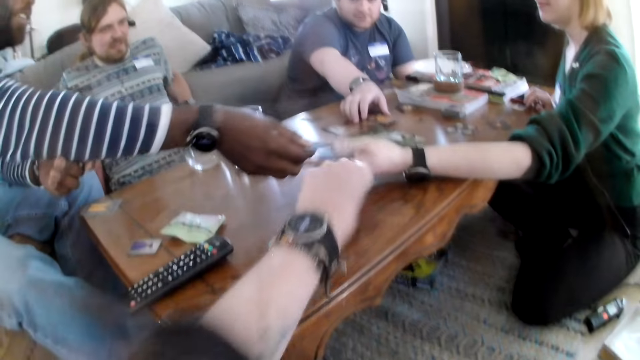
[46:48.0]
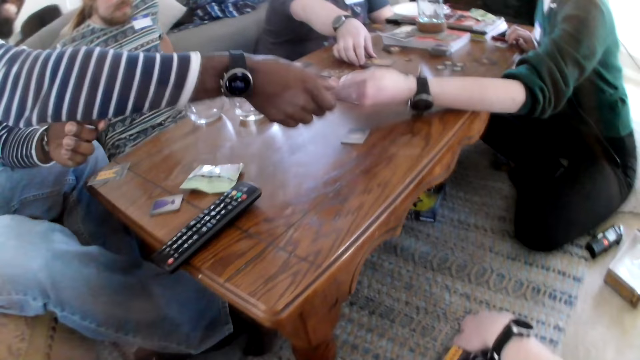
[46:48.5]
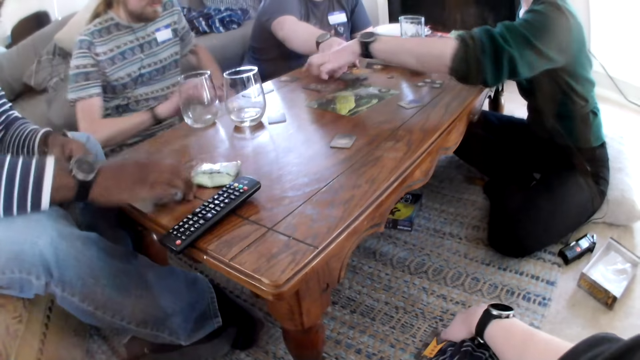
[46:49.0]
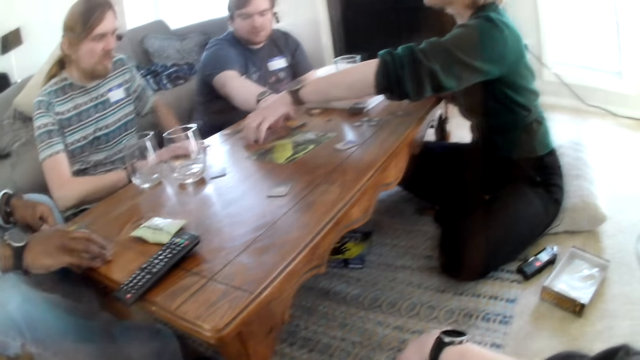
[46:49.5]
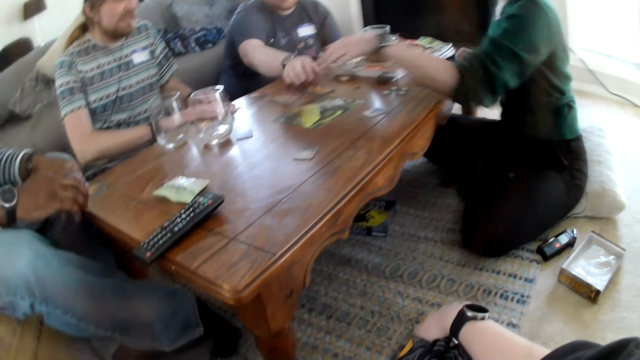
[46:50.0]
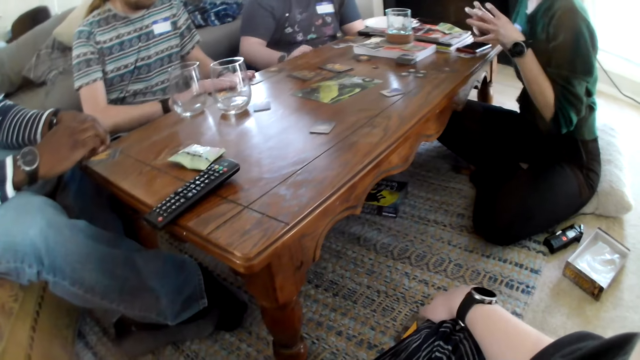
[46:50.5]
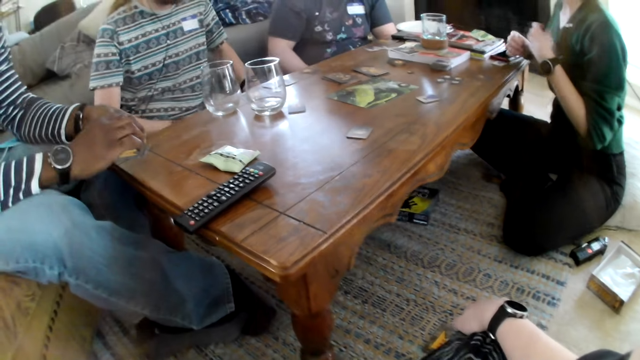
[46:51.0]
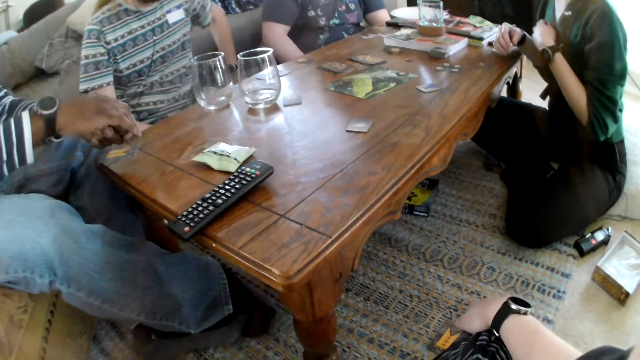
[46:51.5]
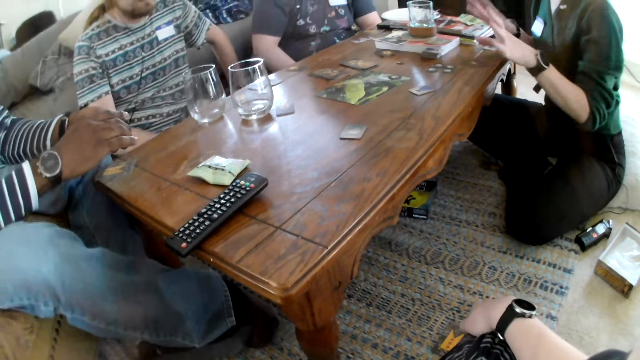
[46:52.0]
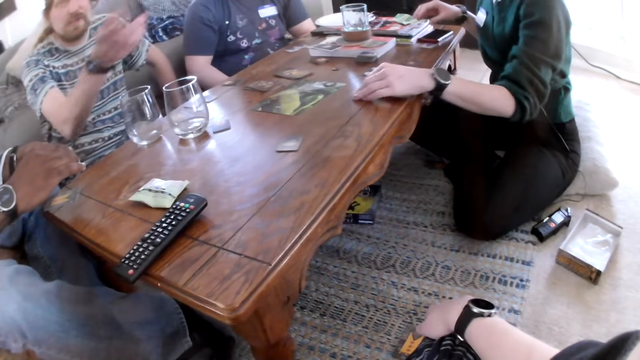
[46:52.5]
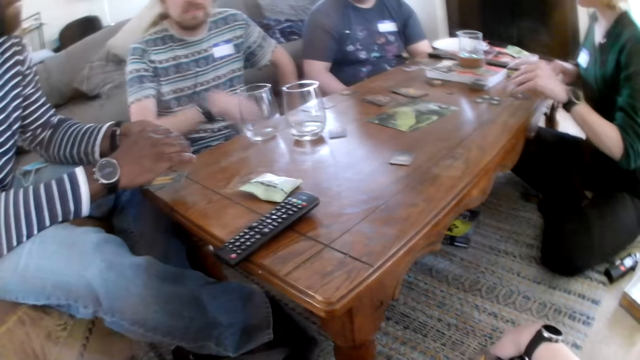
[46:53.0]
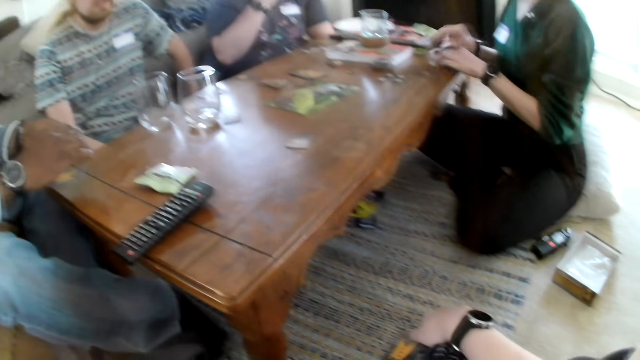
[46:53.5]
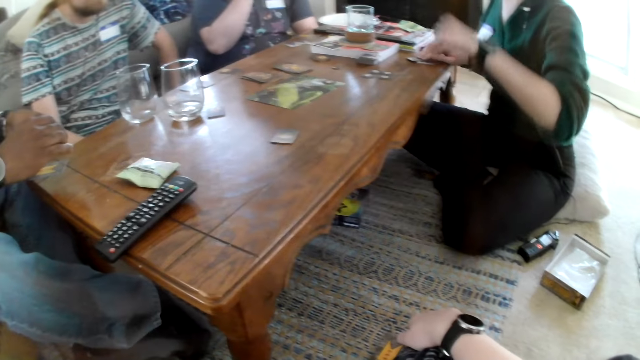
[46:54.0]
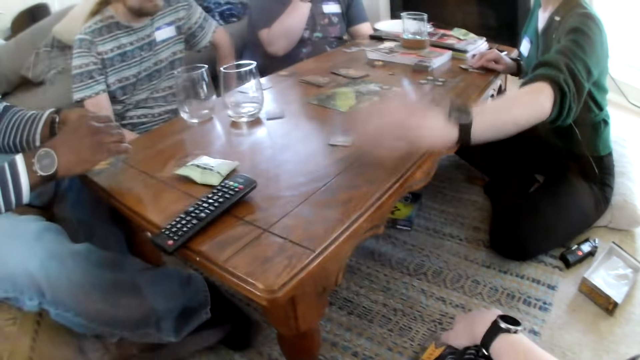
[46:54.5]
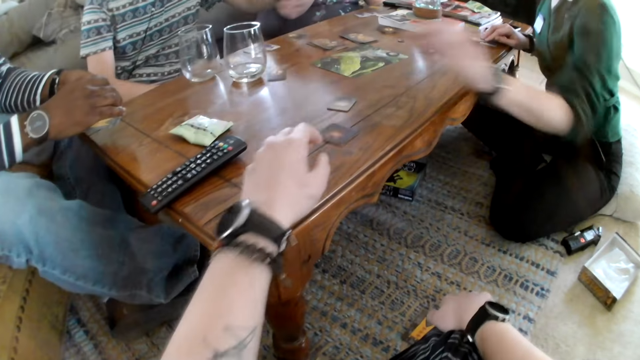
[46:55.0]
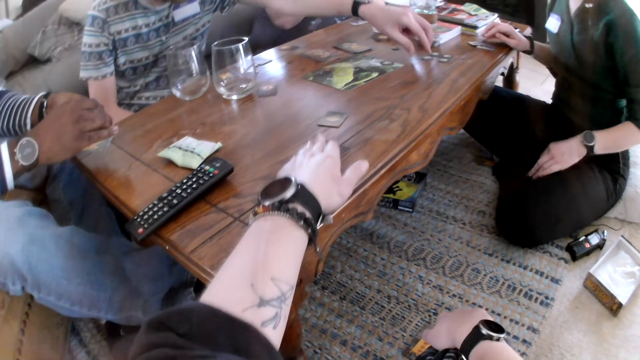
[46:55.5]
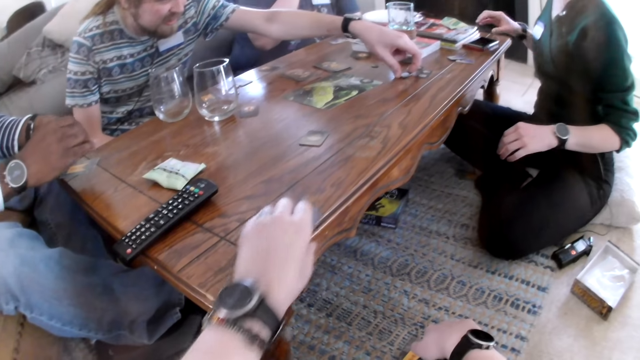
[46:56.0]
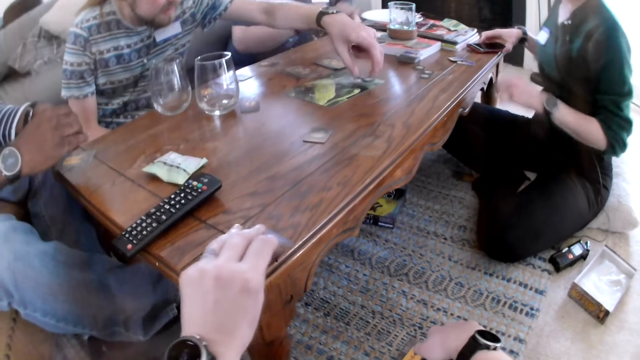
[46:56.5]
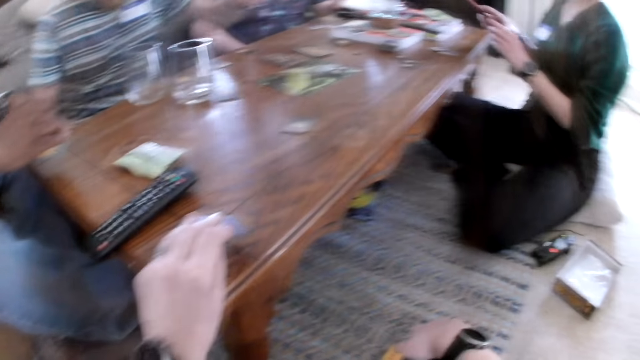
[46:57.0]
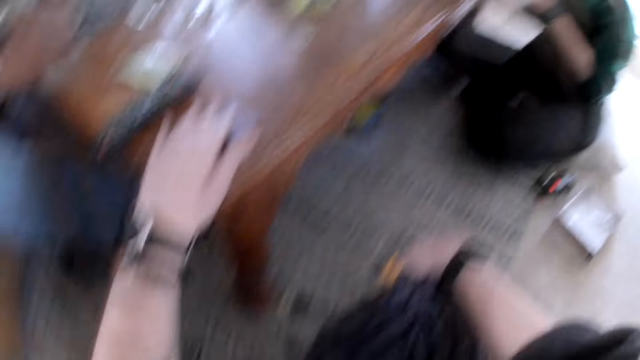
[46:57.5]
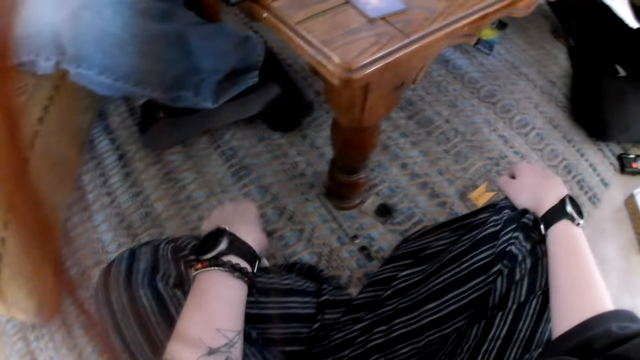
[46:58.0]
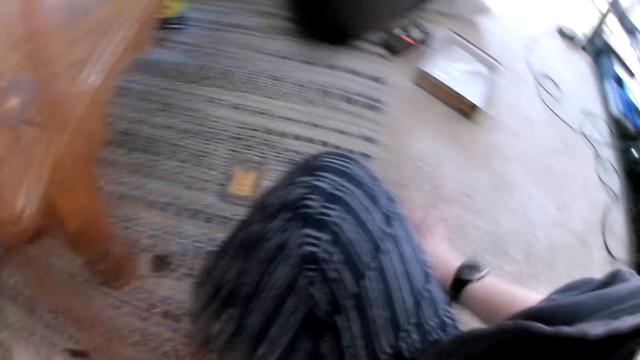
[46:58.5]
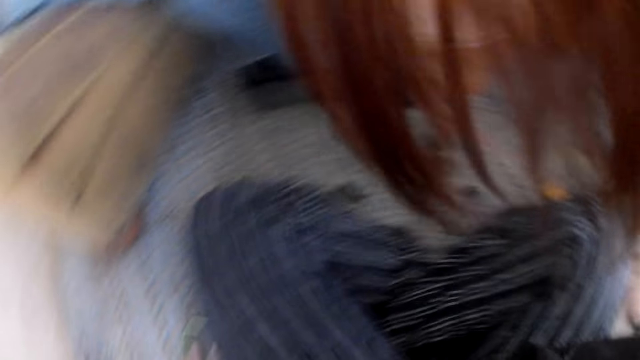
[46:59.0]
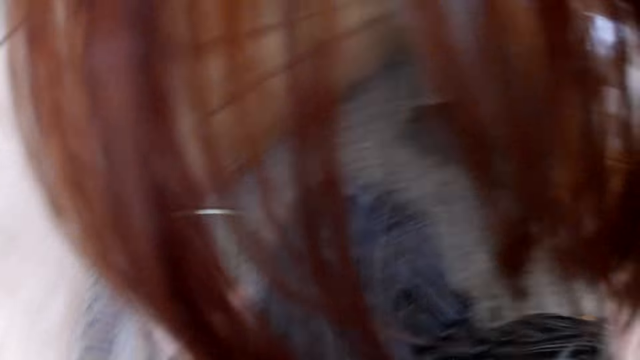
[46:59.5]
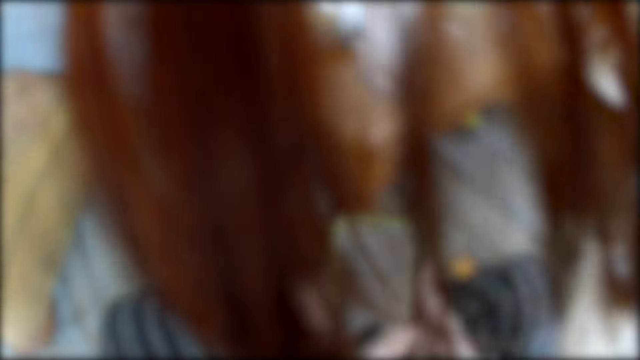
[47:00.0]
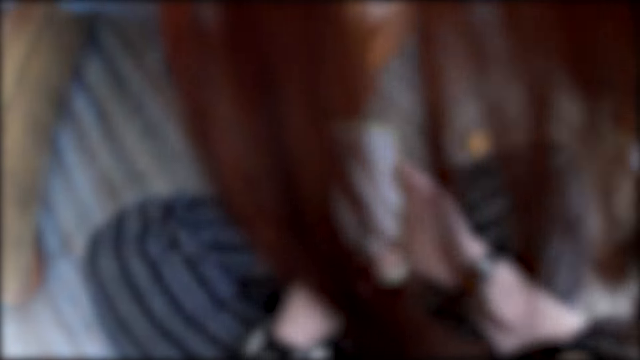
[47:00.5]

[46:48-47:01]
A man gives a card to a woman with his right hand. The woman drops the cards on the table with her left hand. Another man touches a card on the table. The woman interacts with the group of people. Another man interacts with the group of people. The woman picks a card from the table with her left hand and makes gestures with hands. Another man makes gestures with his hand. The woman drops the card on the table with her left hand, picks some cards from the table with her left hand, touches the cards on the table, and drops the cards on the table with her left hand. The camera wearer picks a card from the table with her left hand. A man moves a chip on the table with his left hand. The woman picks a phone from the table with her right hand. The camera wearer interacts with the group of people. She lowers her hand from the table and picks a phone from the floor with her left hand.

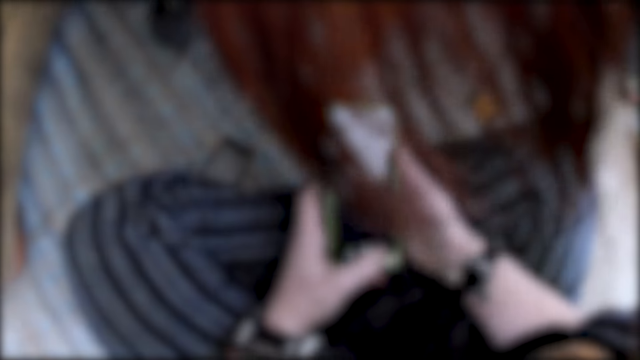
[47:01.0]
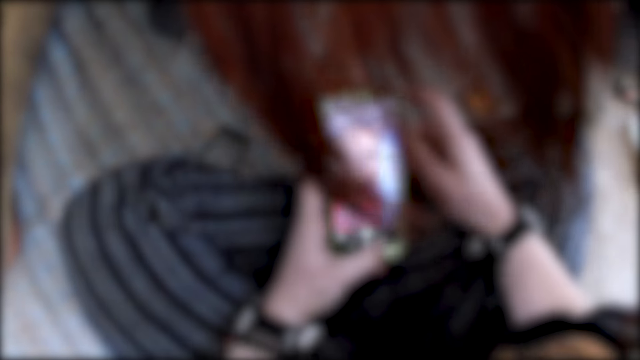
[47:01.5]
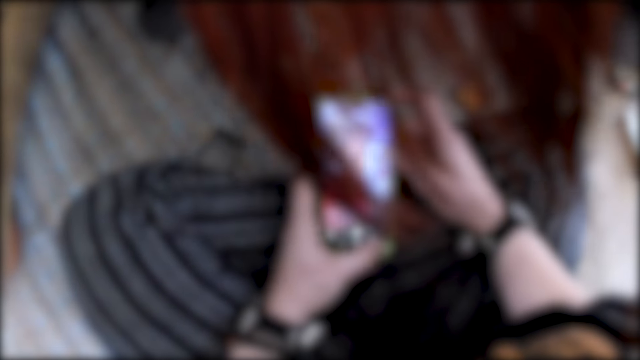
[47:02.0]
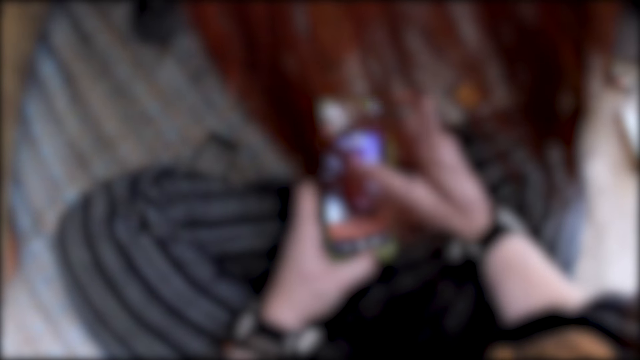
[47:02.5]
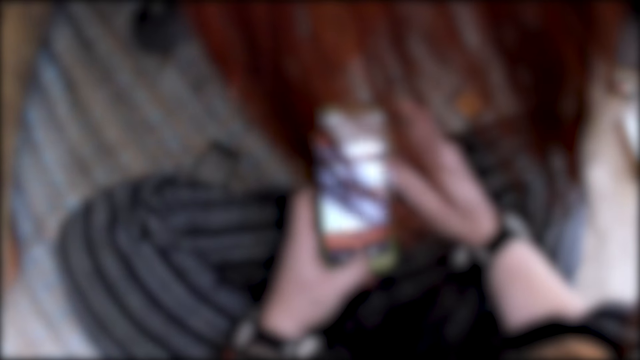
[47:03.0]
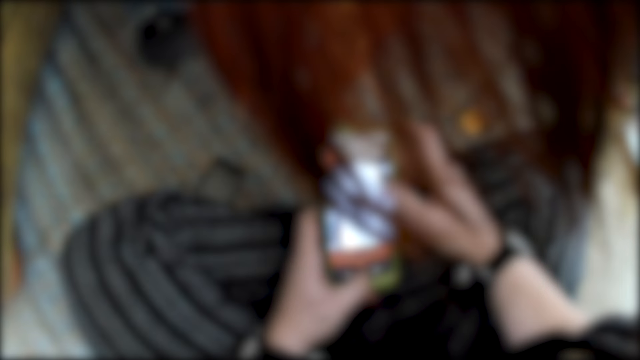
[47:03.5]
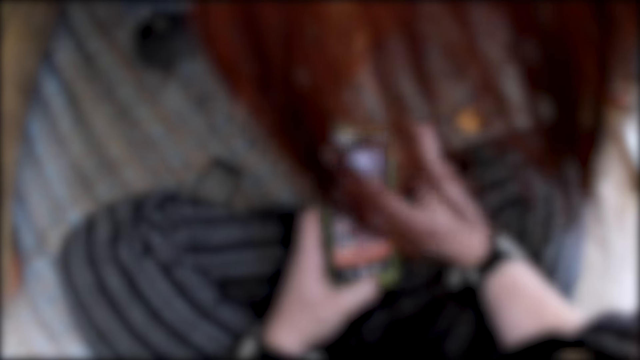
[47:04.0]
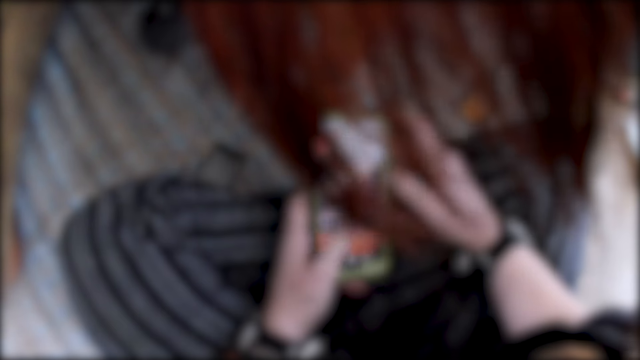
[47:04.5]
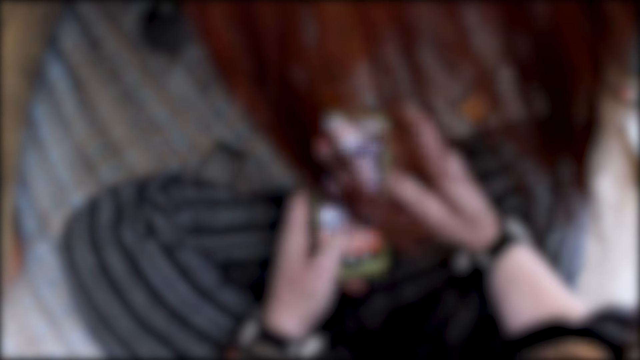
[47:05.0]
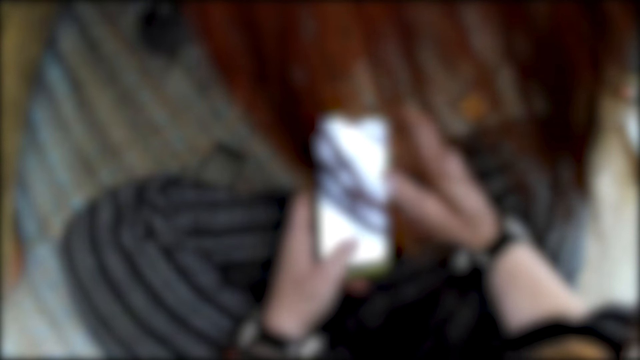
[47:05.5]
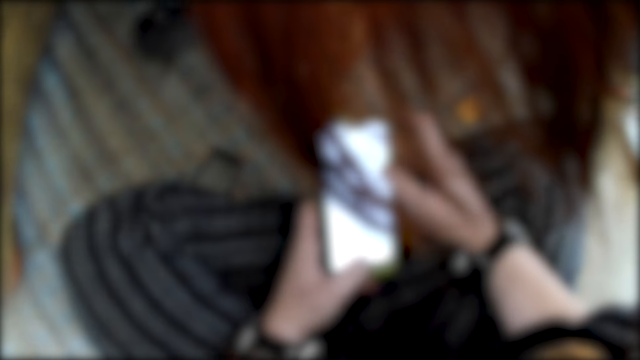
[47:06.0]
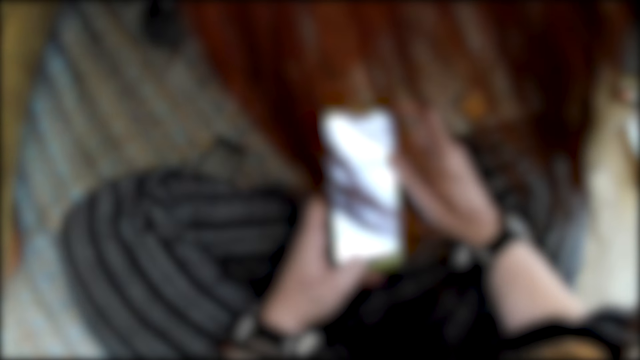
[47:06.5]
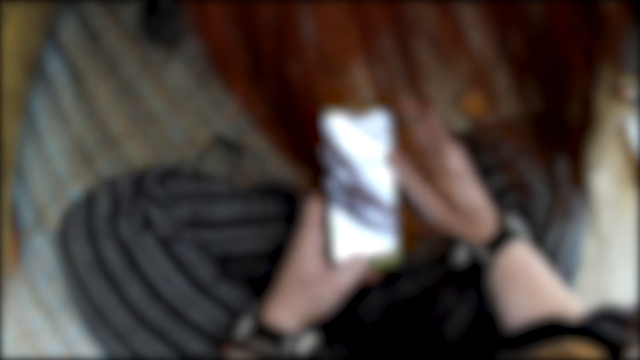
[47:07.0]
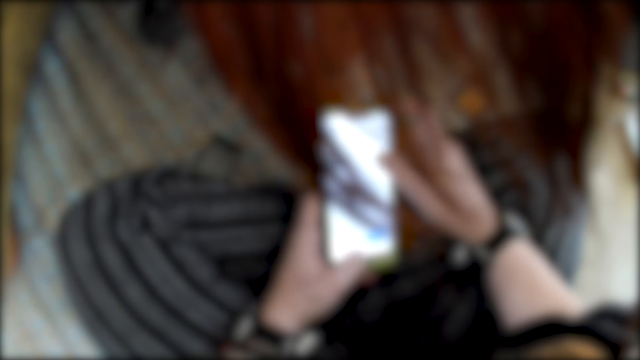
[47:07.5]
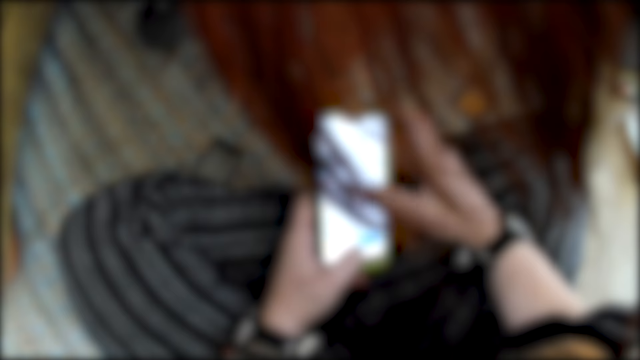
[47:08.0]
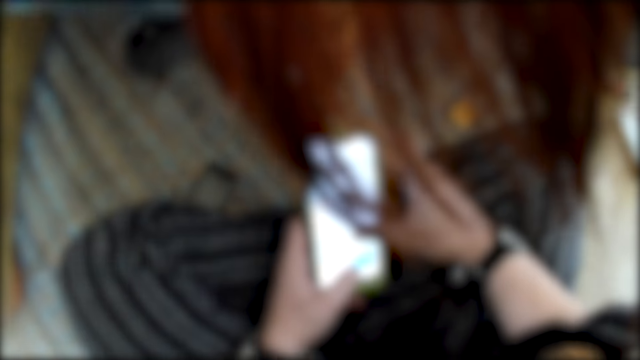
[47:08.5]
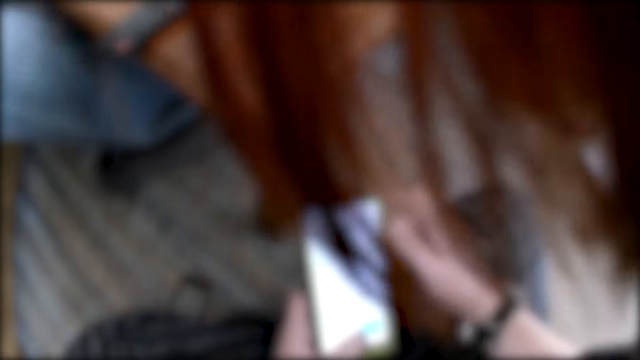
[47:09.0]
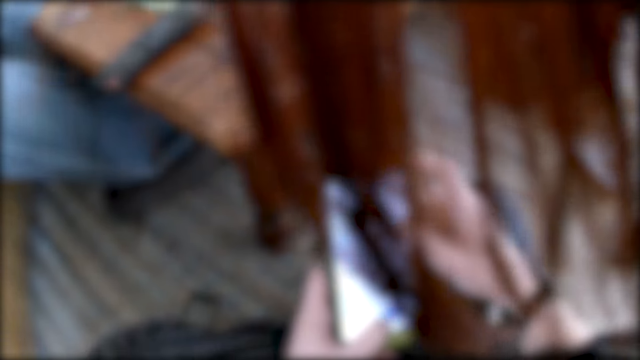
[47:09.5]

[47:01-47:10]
The camera wearer operates the phone with her hands. She interacts with the group of people. She speaks. The woman interacts with the group of people.
